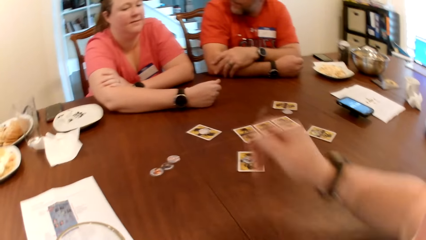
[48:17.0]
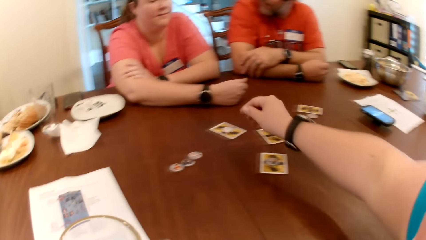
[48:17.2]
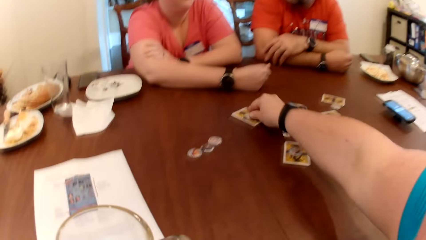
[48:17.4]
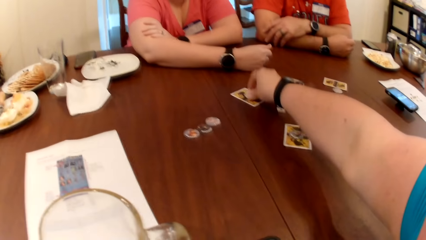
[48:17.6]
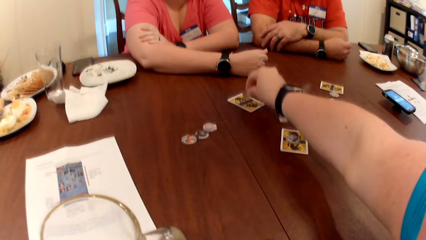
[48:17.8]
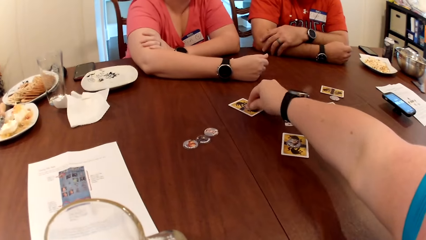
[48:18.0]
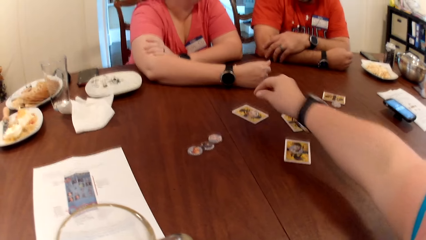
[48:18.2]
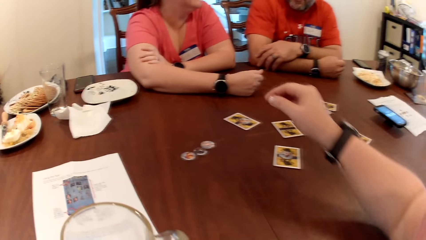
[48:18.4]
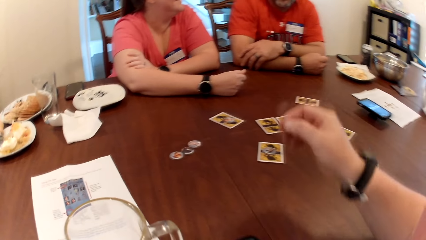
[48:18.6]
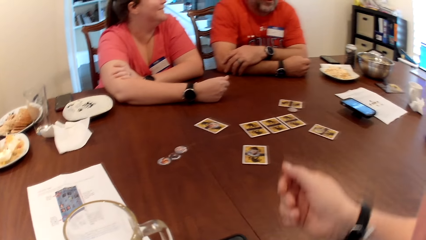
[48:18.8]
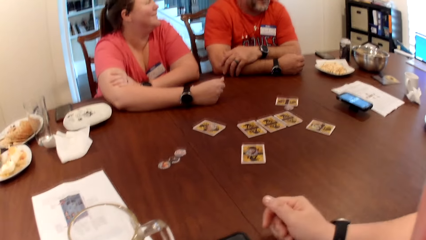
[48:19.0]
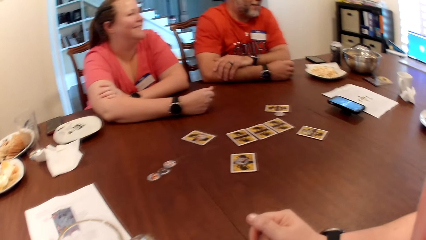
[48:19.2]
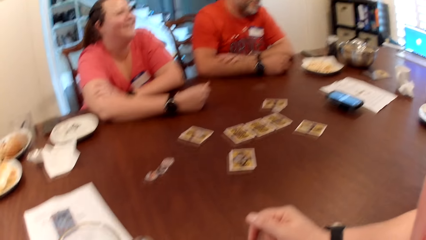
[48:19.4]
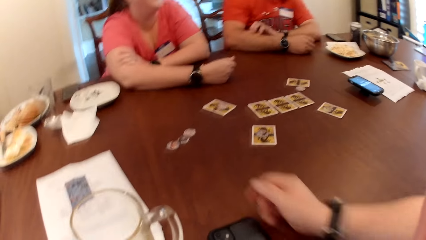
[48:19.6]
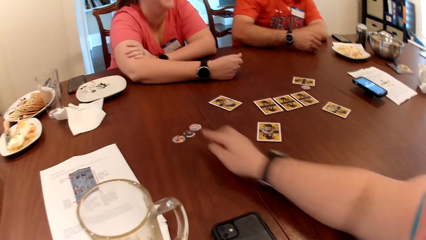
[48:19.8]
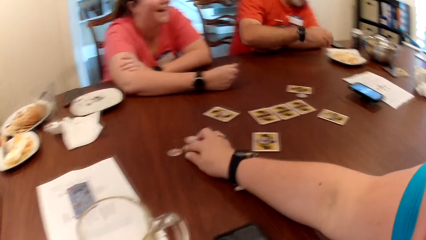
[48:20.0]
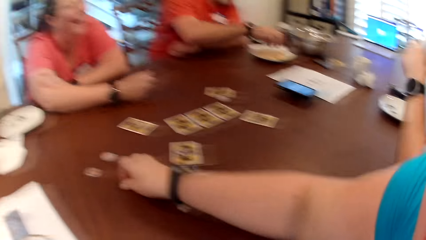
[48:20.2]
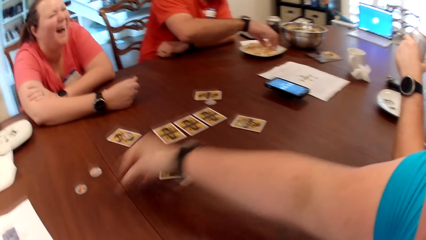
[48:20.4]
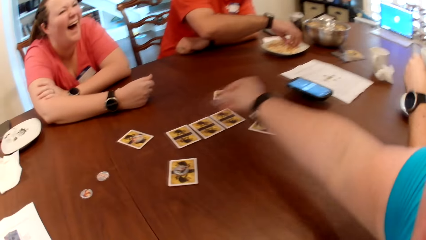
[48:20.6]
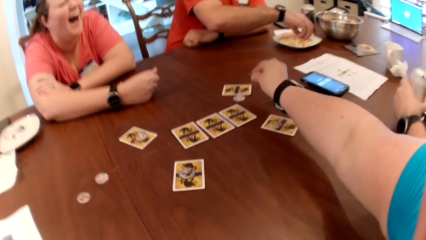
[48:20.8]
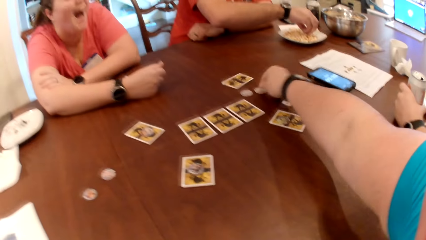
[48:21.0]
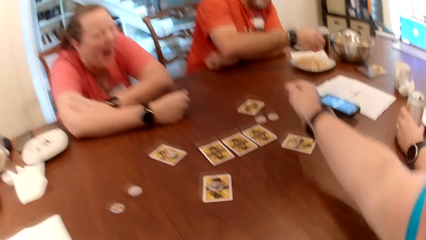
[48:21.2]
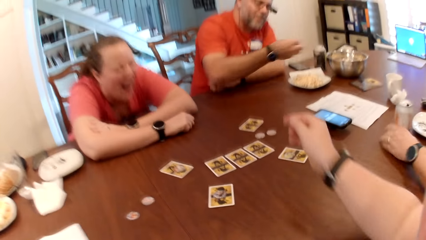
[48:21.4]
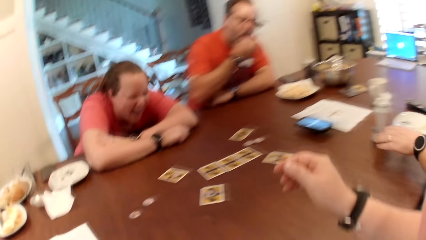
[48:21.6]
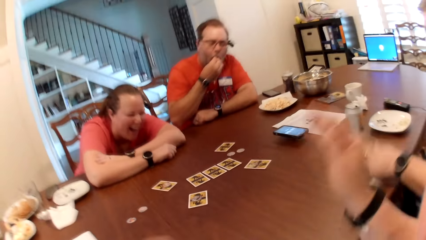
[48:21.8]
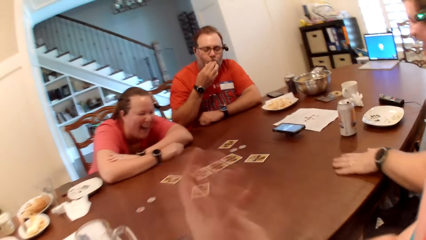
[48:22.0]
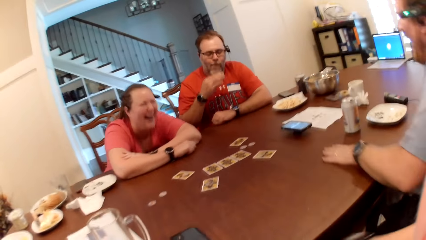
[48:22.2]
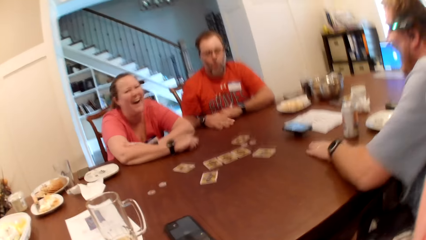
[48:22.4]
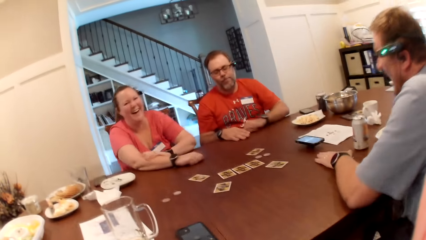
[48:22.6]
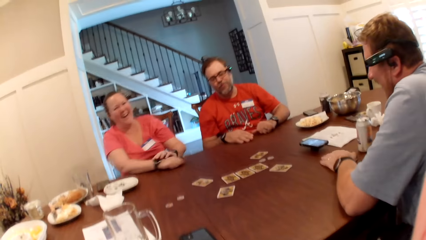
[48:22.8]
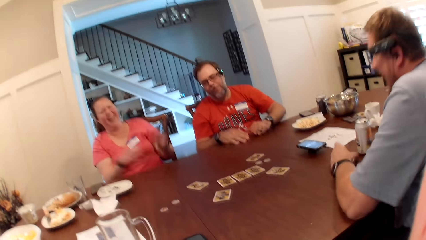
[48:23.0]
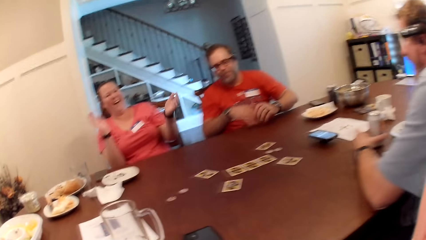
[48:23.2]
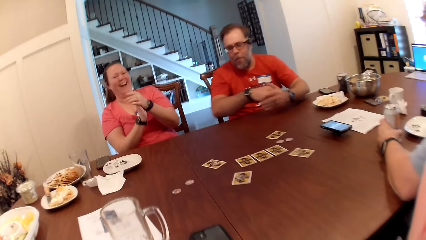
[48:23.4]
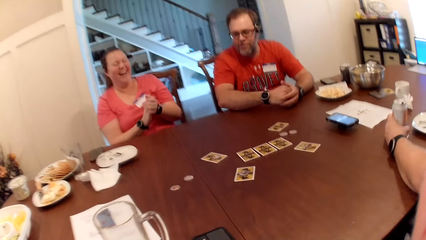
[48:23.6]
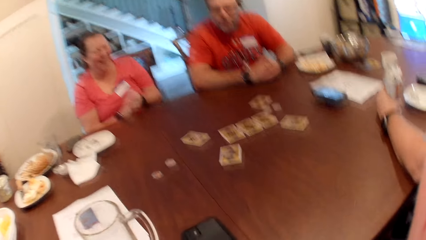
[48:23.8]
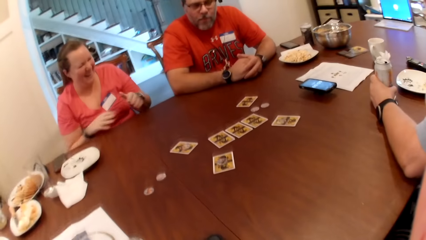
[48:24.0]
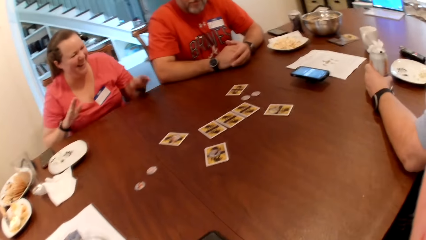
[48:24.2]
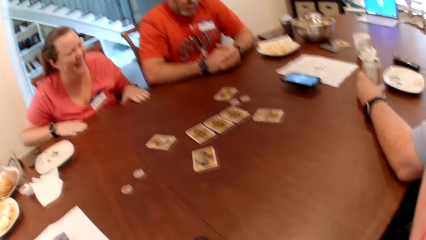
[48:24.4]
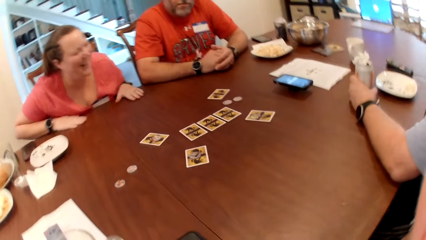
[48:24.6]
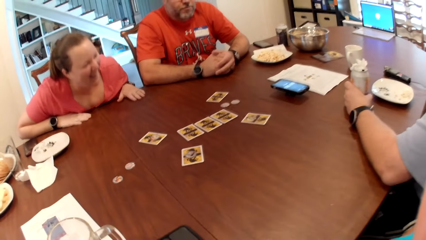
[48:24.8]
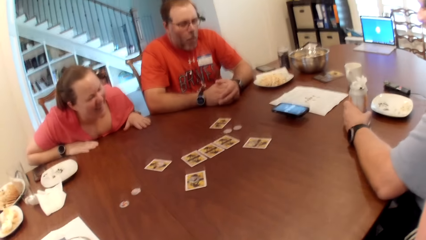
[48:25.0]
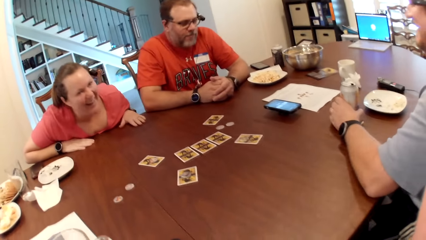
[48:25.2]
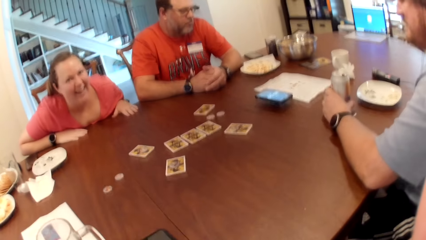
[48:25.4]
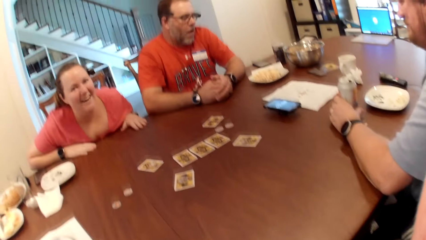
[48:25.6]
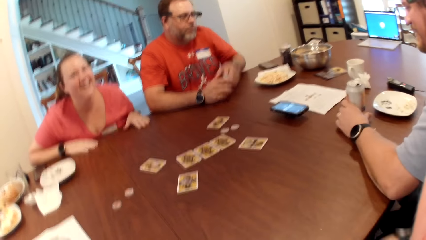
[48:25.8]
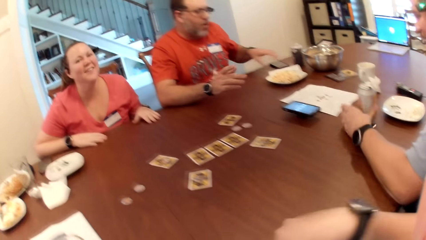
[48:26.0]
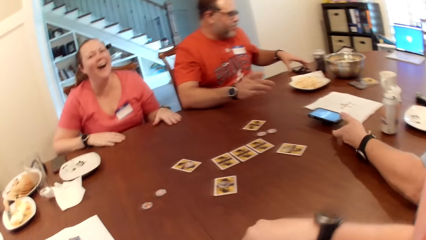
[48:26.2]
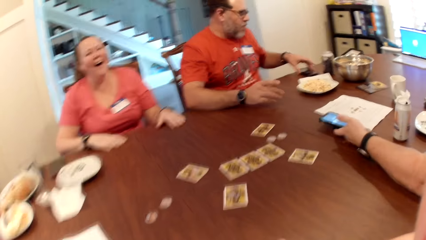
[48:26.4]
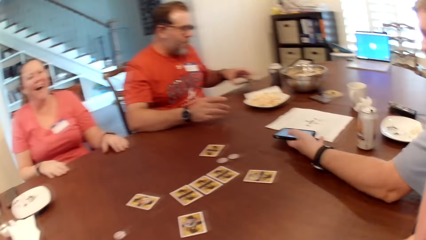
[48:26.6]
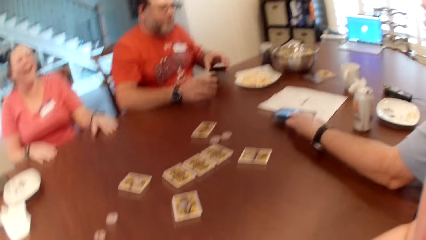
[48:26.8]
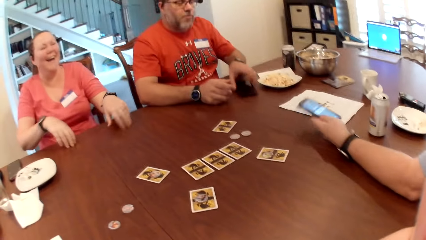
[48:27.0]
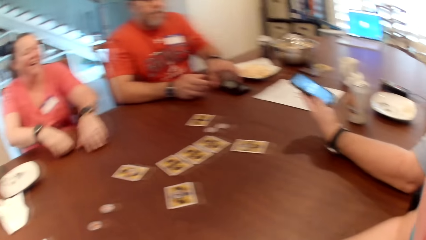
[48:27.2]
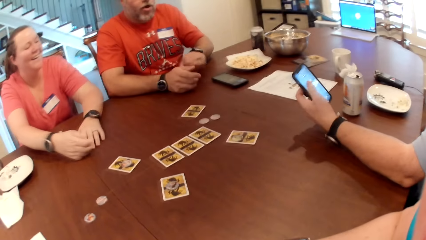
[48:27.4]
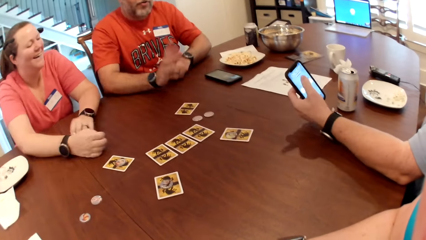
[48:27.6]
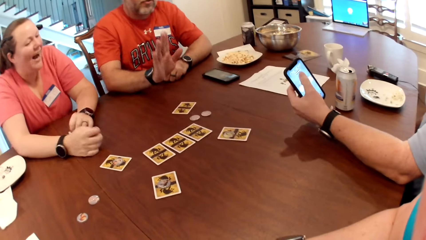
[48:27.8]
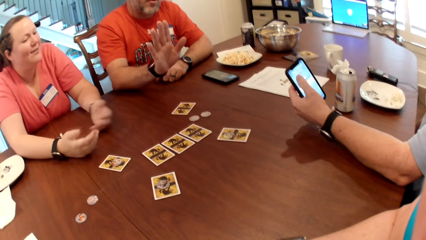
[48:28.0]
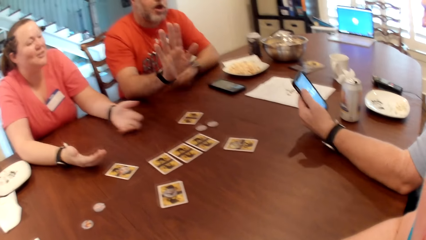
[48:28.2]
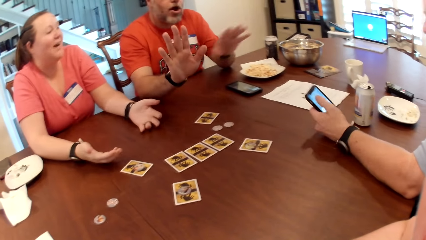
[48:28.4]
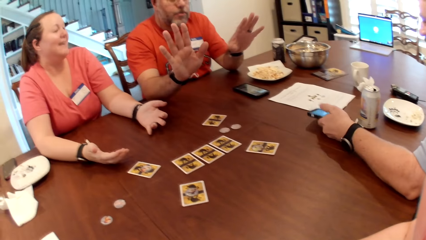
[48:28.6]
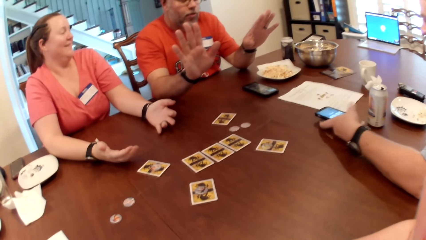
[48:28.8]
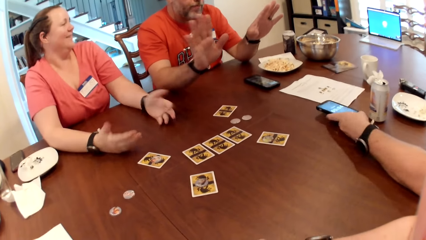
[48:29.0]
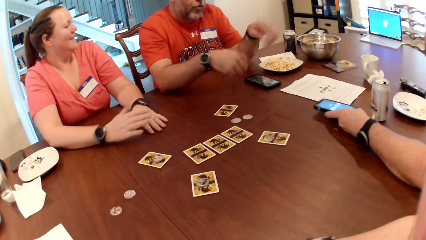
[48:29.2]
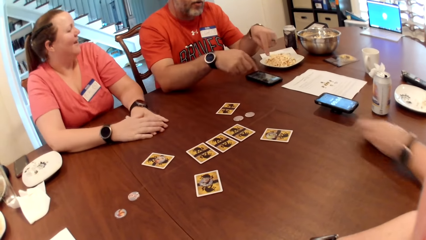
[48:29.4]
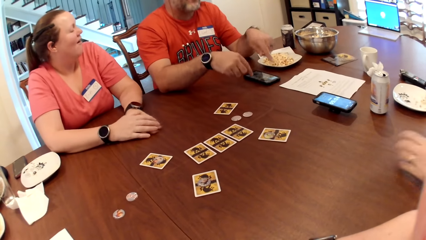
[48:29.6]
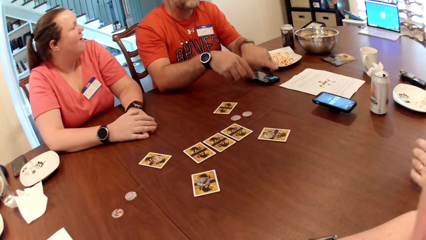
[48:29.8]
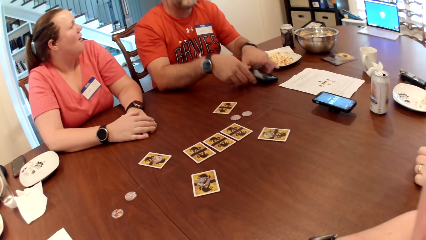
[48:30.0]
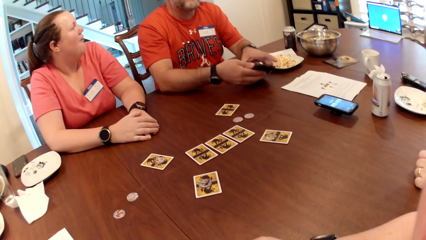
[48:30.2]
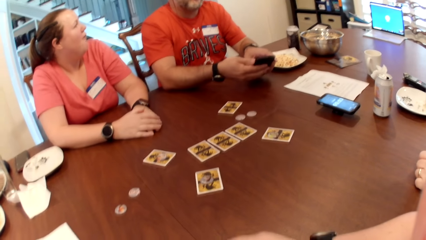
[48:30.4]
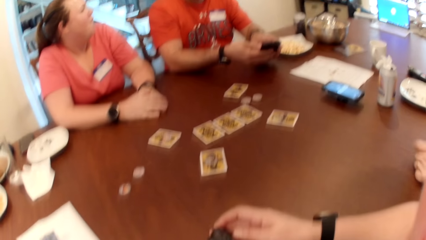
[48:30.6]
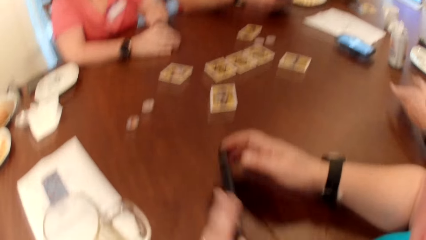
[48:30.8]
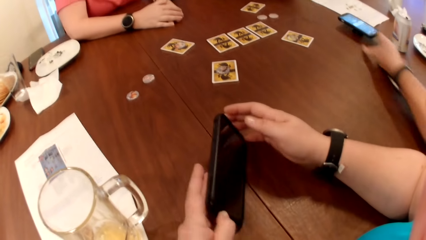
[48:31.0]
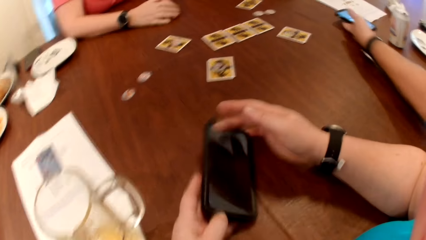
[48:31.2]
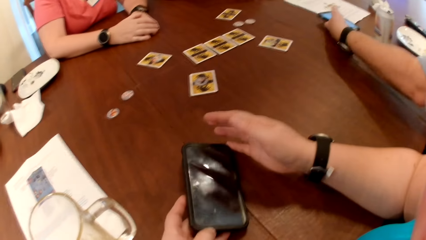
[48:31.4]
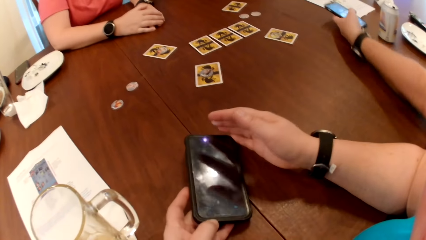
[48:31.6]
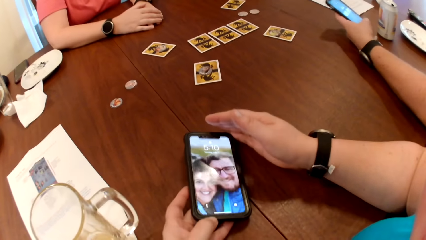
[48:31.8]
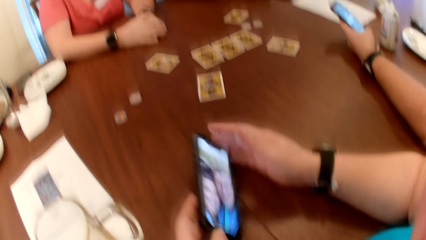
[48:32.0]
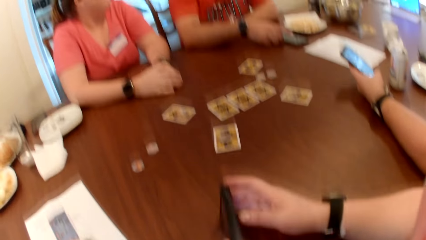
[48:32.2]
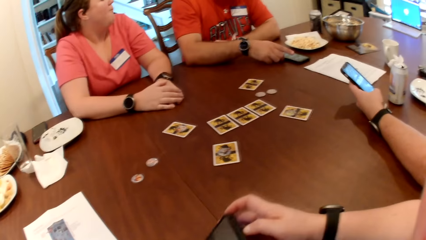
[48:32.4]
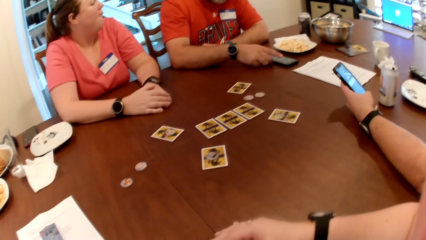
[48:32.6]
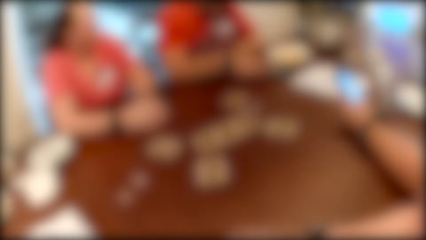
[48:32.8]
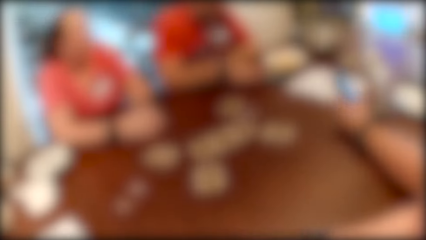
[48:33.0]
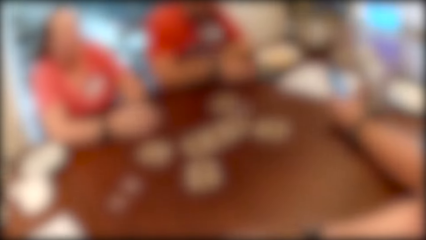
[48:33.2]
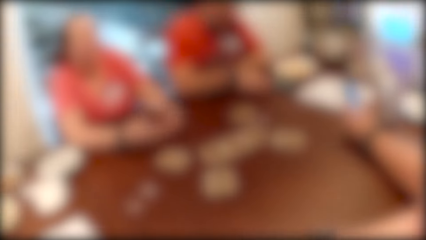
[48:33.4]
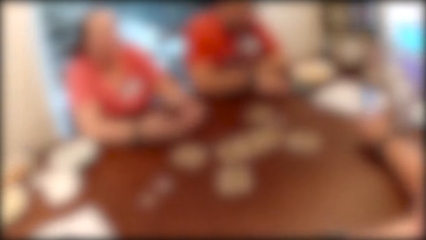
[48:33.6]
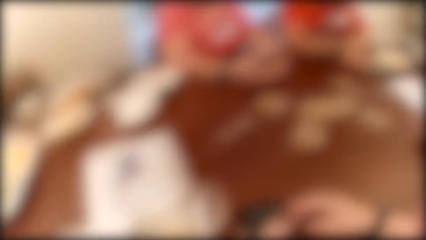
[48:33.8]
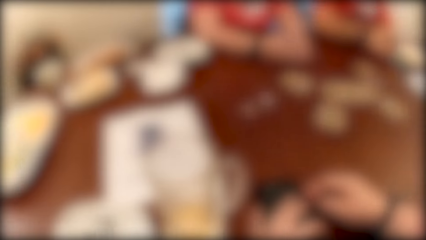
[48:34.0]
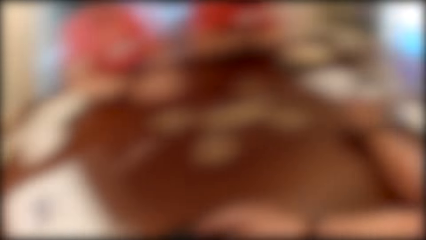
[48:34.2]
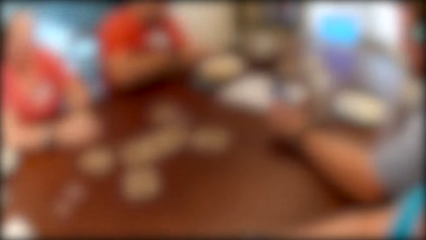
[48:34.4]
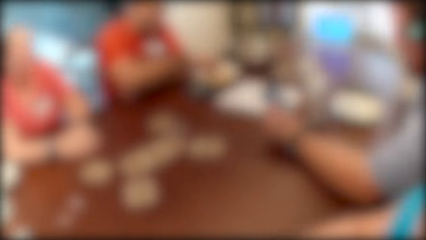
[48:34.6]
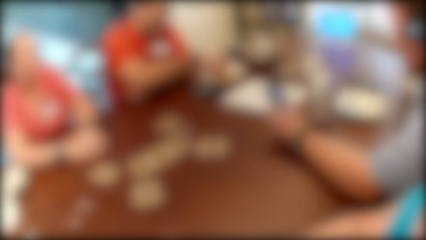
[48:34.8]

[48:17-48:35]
The camera wearer flips a game chip. She picks the coin from the card with her right hand, drops the coin on the card with her right hand, and withdraws the hand. She grabs the coin on the table with her right hand, and picks the coin from the table with her right hand. A man takes some popcorn from the plate with his right hand. The camera wearer drops the coin on the table with her right hand. The man drops the can bottle on the table in his left hand. Another man eats the popcorn in his right hand. The first man places his left hand on the table. The camera wearer claps hands. The first man places his left hand on the can bottle. A lady claps hands. The other man picks a phone from the table with his right hand. The first man picks the phone from the table with his left hand. The other man drops the phone on the table with his right hand. The first man operates the phone with his left hand, drops the phone on the table with his right hand, and adjusts the phone on the table with his left hand. The other man picks the phone from the table with his left hand, and places the phone in his left hand in his right hand. The camera wearer flips a phone on the table with her left hand. She picks the phone. The first man picks the phone from the table with his left hand. The camera wearer drops the phone on the table with her left hand, and operates the phone with her left hand. The first man operates the phone with his left hand. The camera wearer flips the phone on the table with her left hand.
